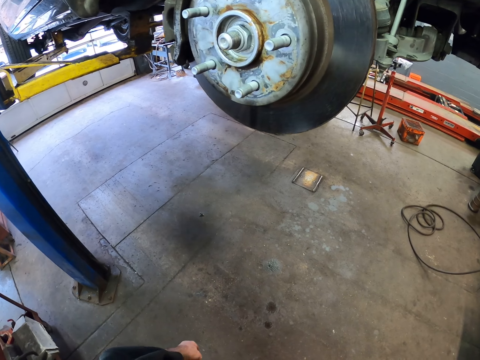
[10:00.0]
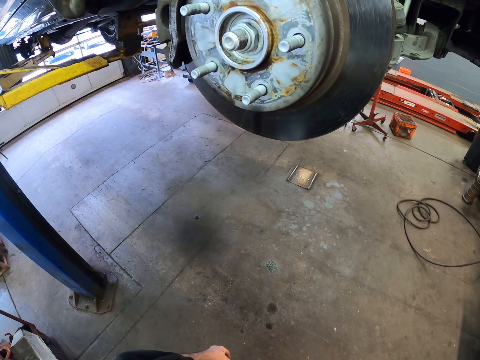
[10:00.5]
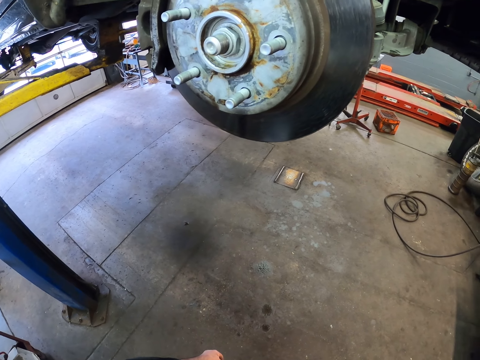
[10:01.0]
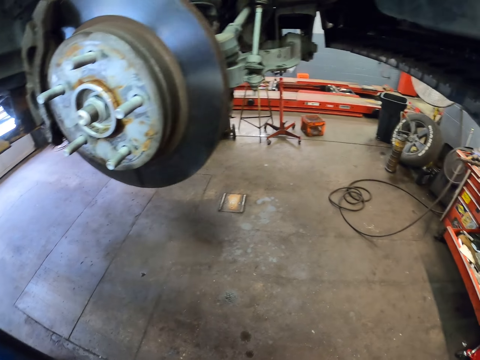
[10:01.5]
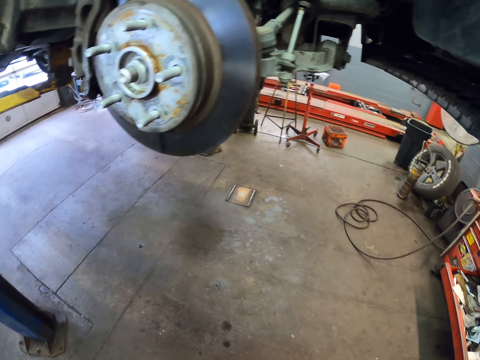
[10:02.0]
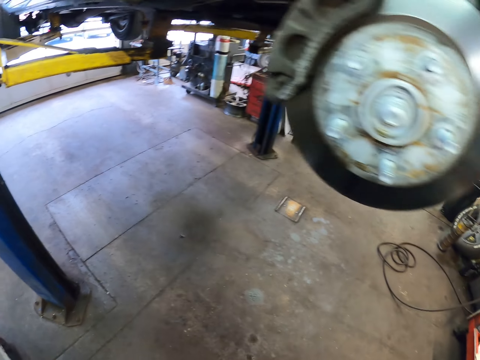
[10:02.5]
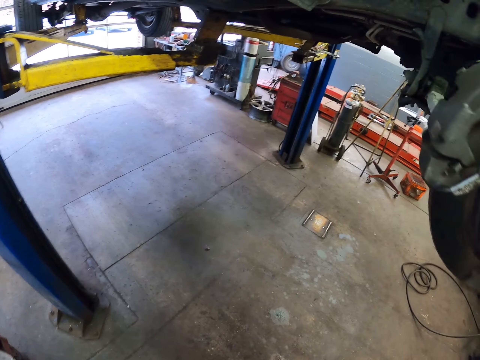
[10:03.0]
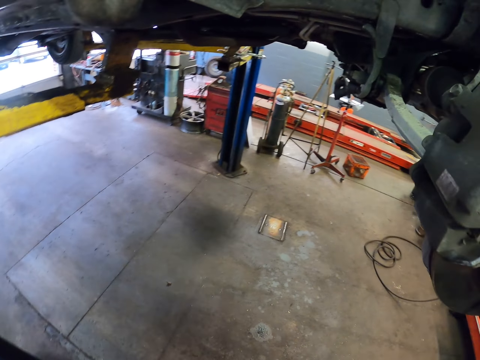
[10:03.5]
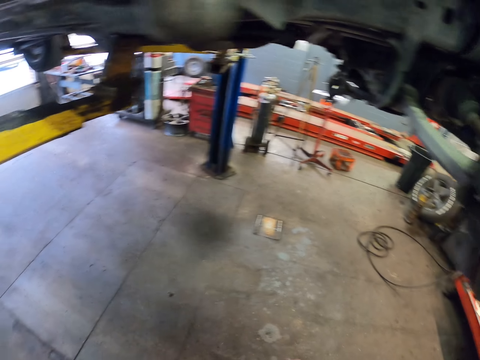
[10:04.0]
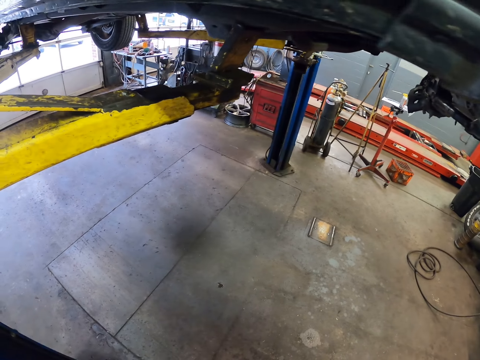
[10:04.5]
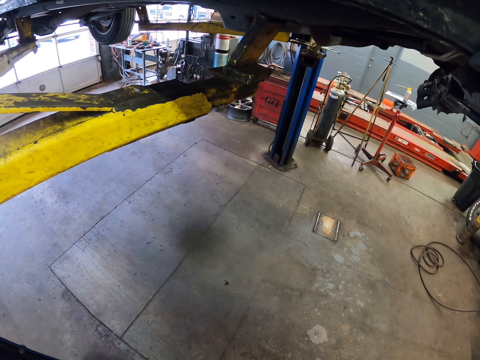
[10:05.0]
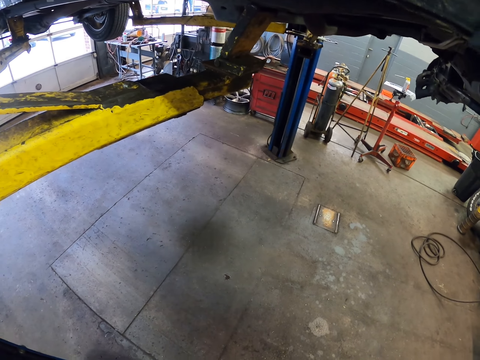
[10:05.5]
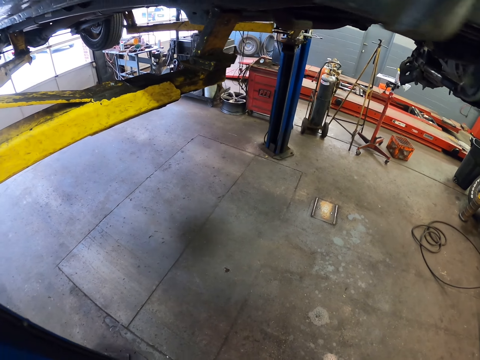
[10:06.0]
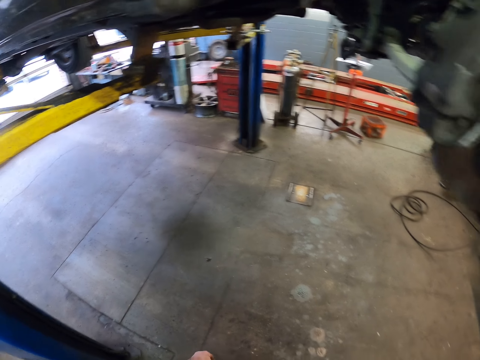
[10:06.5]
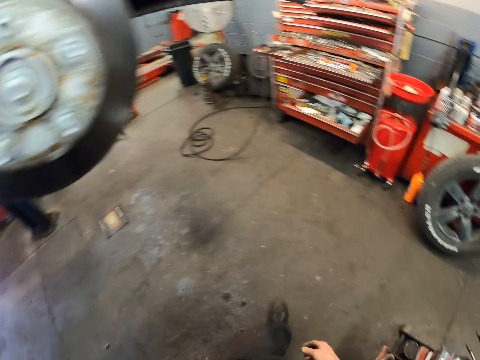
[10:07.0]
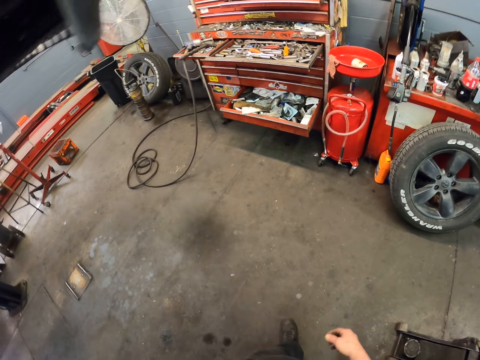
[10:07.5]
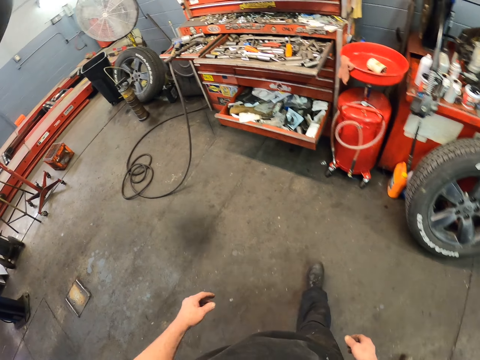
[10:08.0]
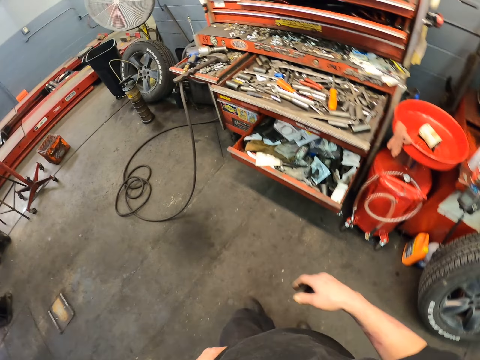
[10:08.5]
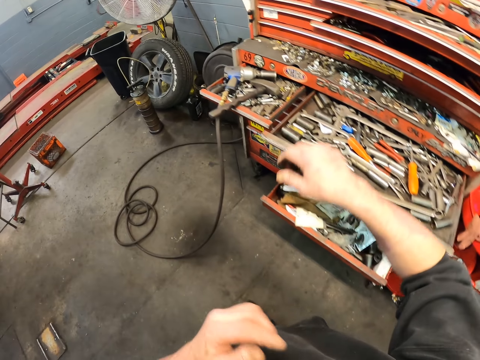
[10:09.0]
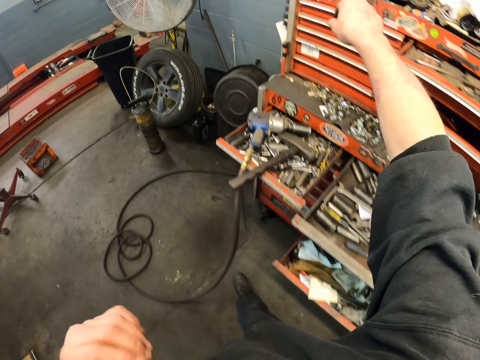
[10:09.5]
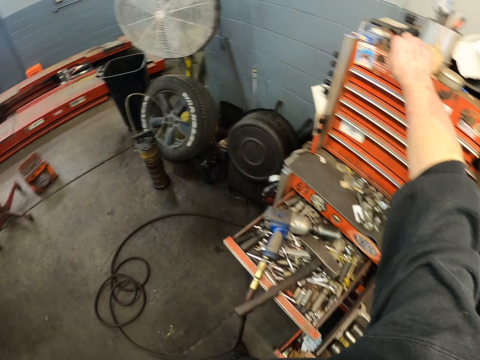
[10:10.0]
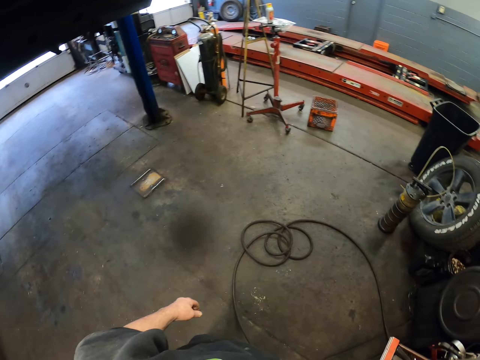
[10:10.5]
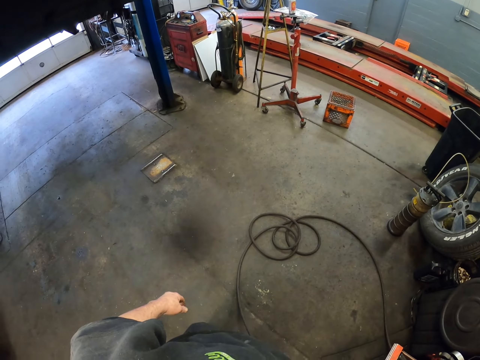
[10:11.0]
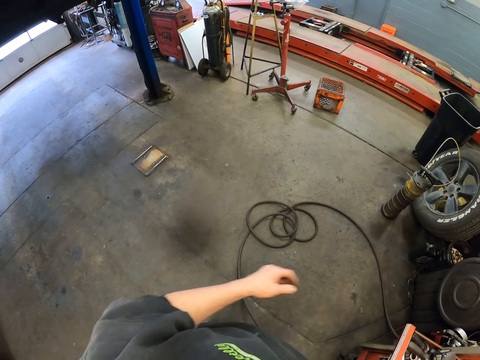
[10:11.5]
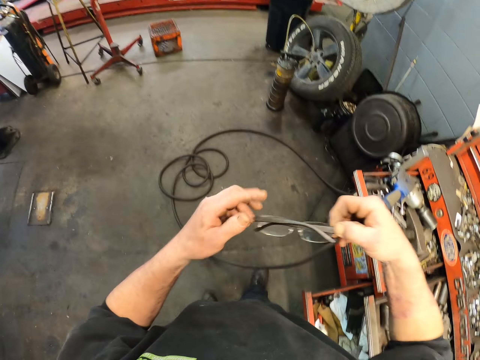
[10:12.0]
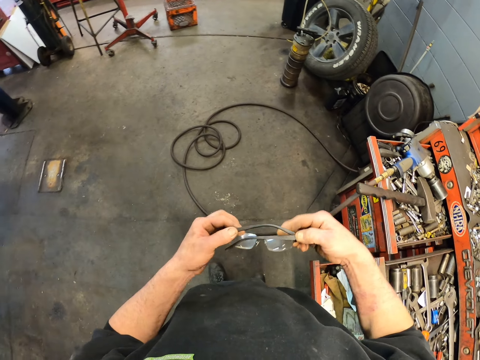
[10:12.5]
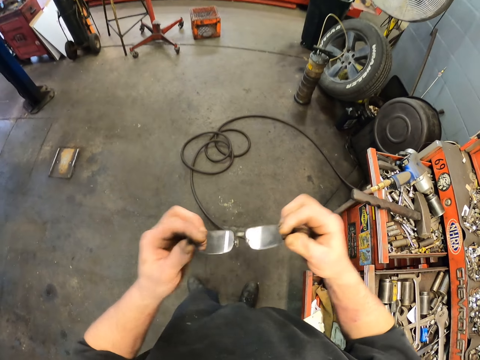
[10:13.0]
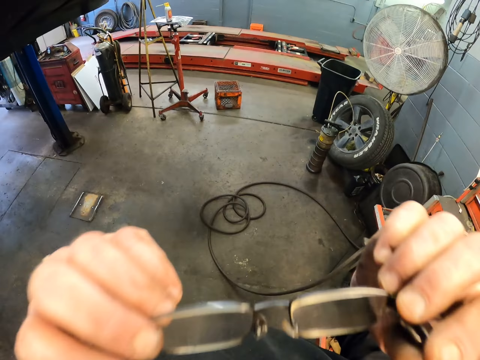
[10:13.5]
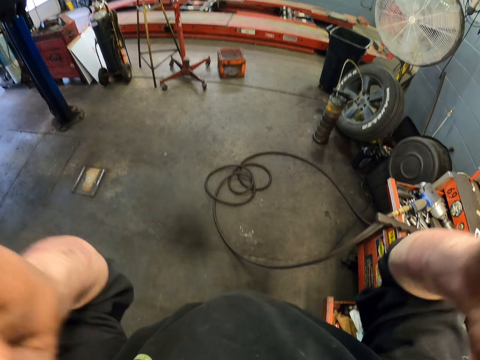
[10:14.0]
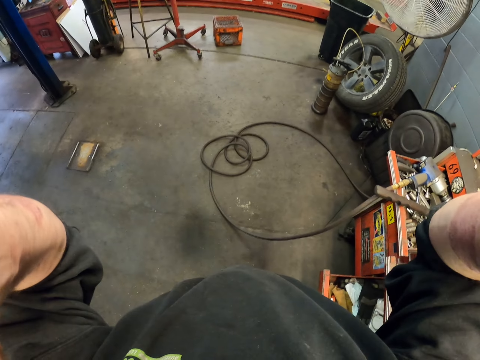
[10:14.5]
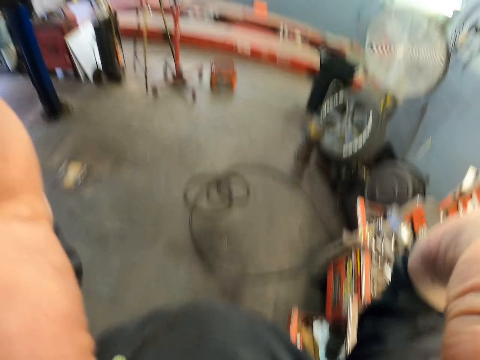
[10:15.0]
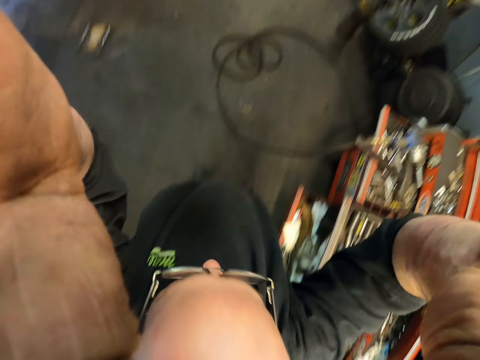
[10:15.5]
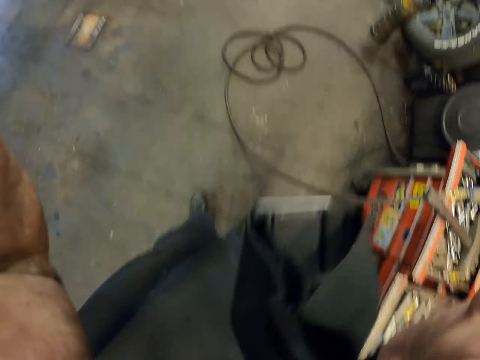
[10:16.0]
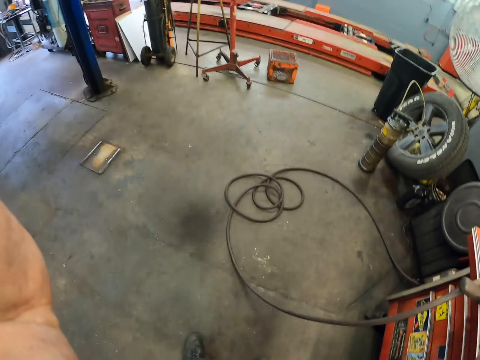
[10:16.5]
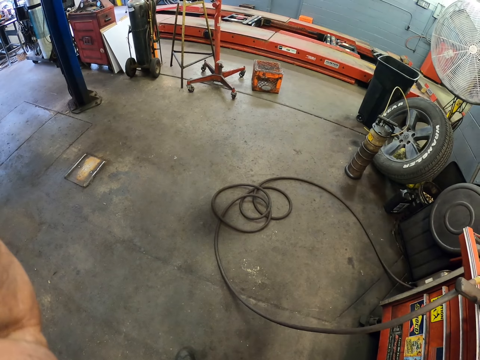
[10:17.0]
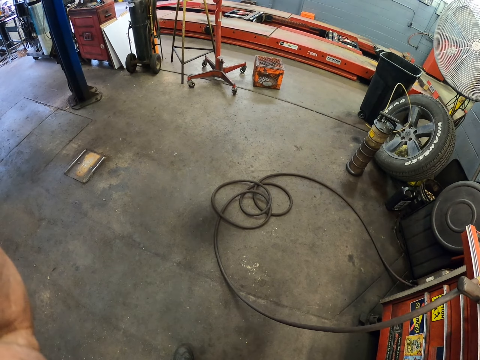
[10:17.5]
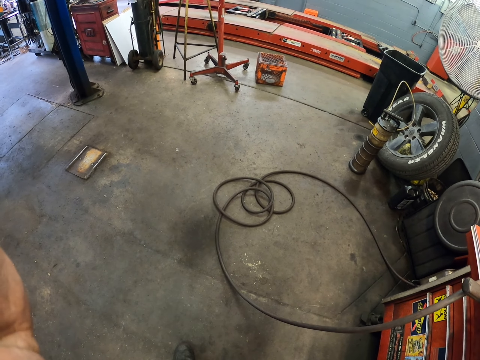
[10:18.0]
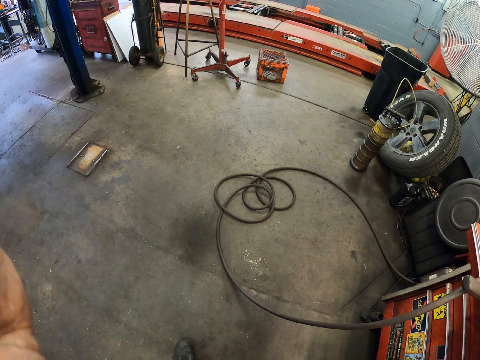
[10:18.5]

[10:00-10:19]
The camera wearer walks to the tools drawer. He walks around the garage. He takes glasses from the drawer. He wears the glasses. He adjusts the camera on his head.

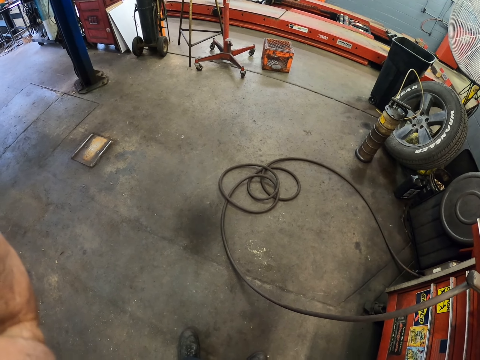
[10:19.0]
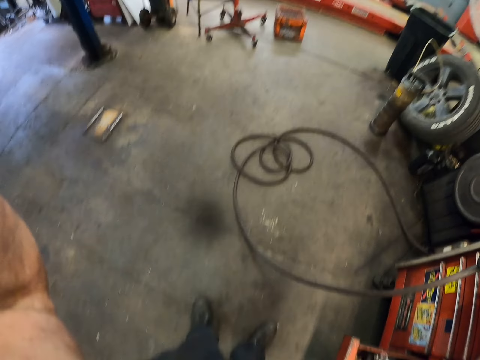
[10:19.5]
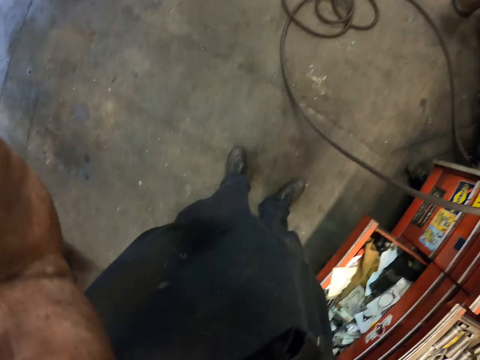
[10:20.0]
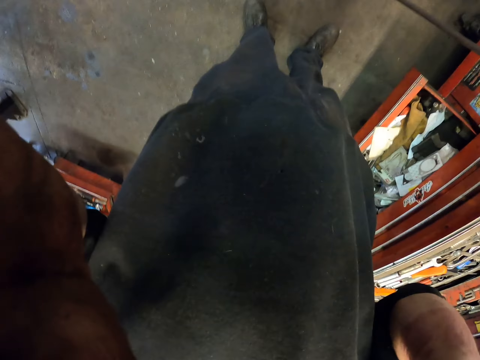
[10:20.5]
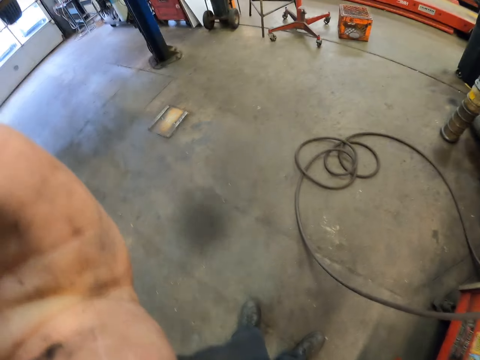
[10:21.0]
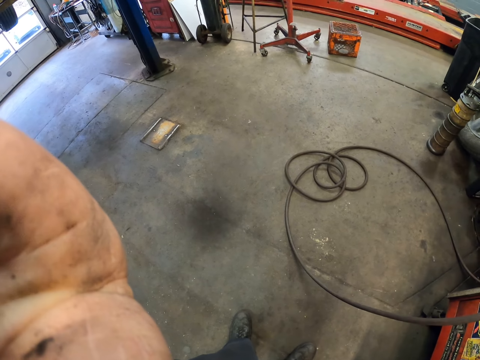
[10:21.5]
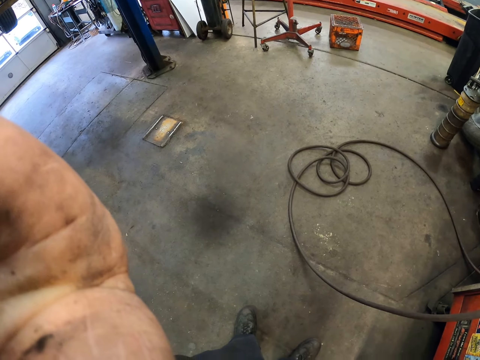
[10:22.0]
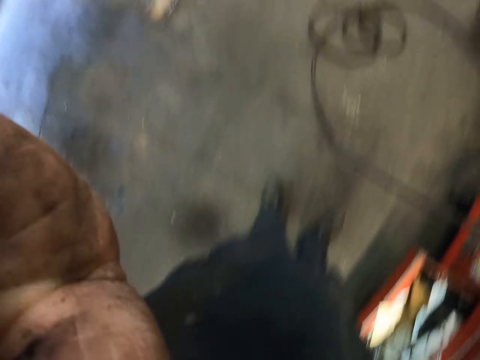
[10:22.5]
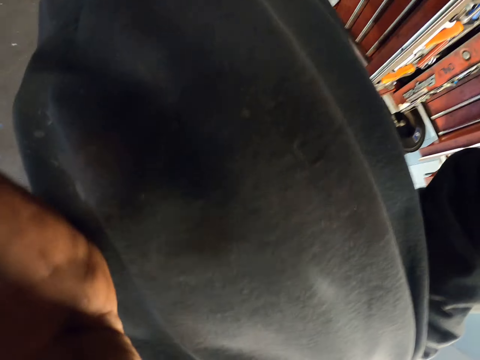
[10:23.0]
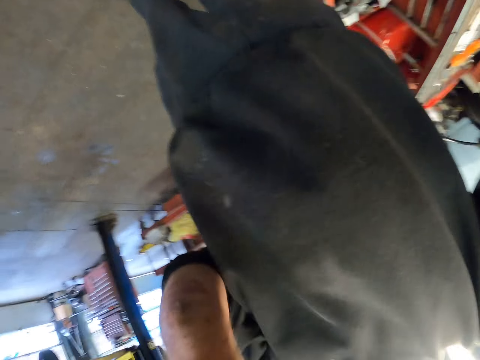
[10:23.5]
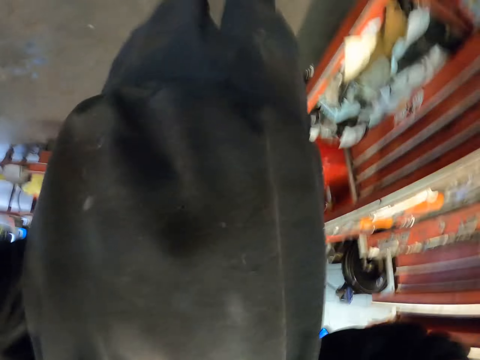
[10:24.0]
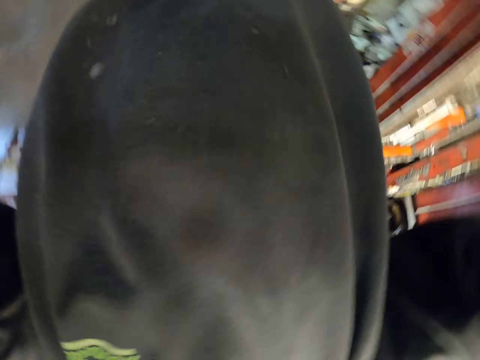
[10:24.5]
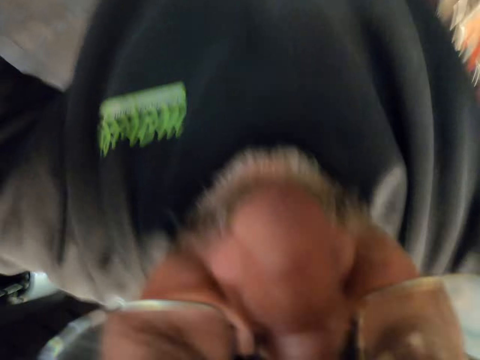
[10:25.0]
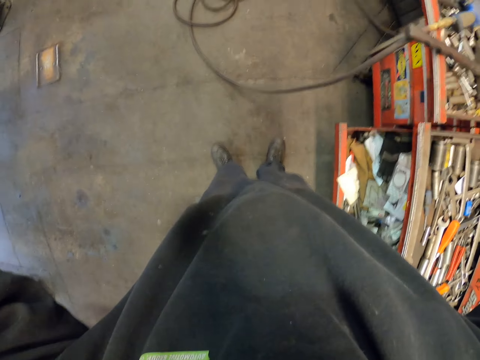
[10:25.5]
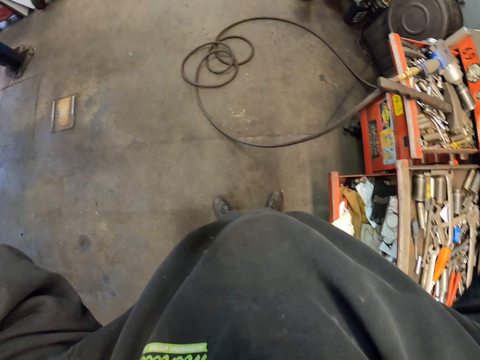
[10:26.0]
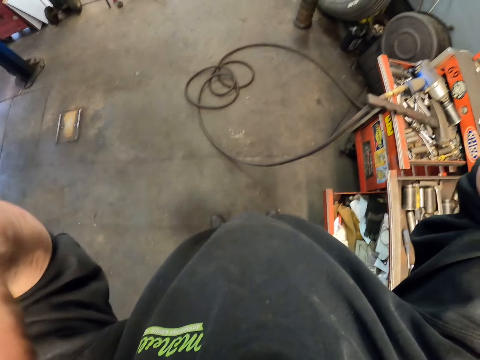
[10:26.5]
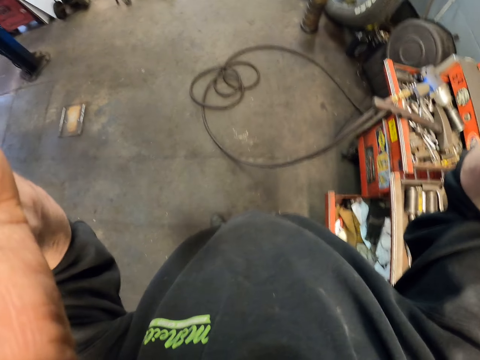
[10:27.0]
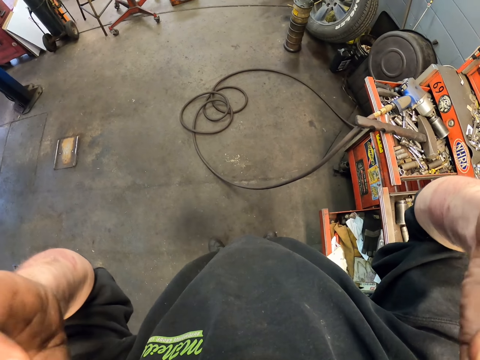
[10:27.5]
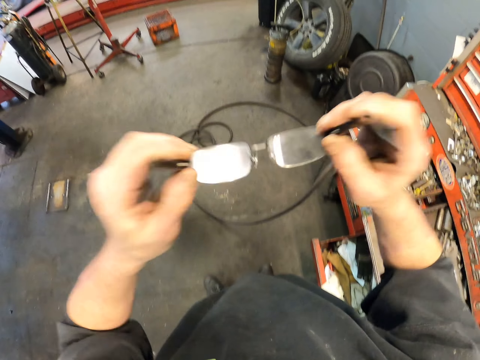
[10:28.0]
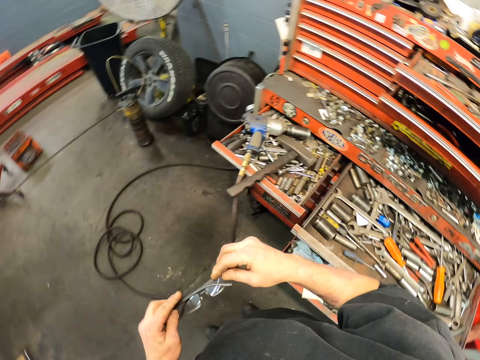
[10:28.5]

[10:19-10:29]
The camera wearer takes off the glasses.
